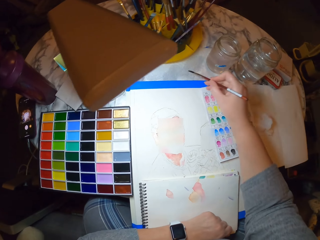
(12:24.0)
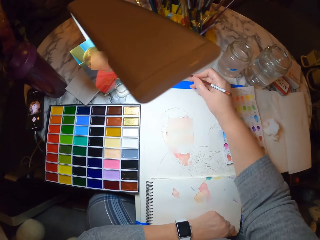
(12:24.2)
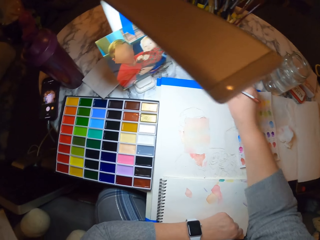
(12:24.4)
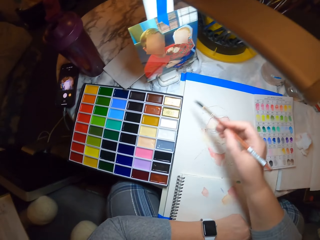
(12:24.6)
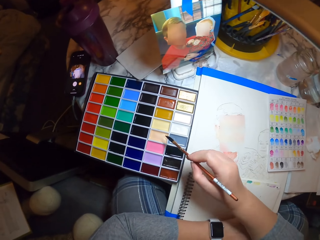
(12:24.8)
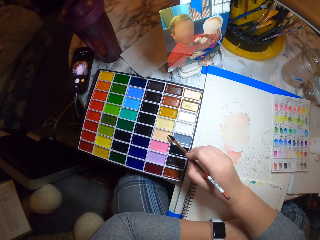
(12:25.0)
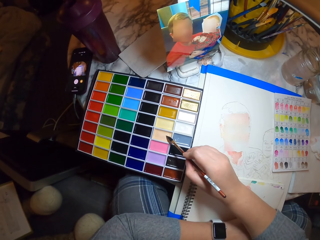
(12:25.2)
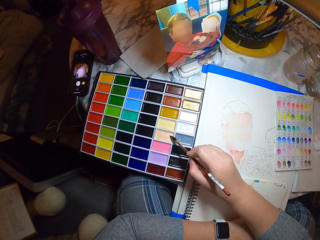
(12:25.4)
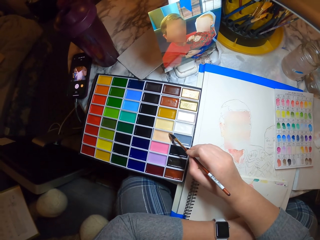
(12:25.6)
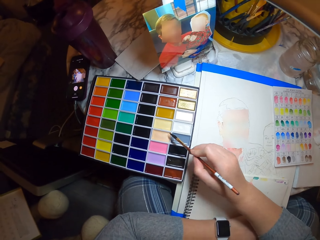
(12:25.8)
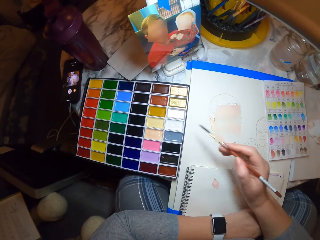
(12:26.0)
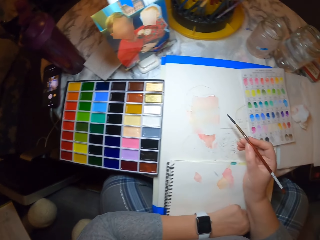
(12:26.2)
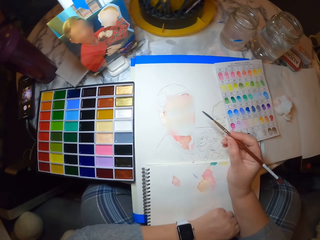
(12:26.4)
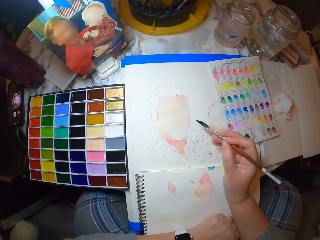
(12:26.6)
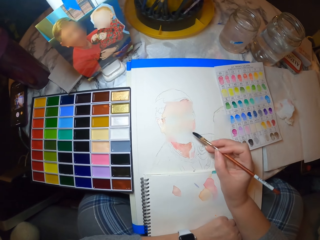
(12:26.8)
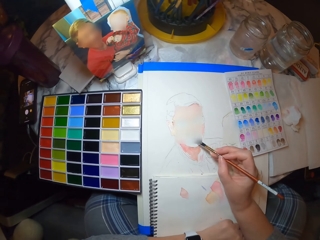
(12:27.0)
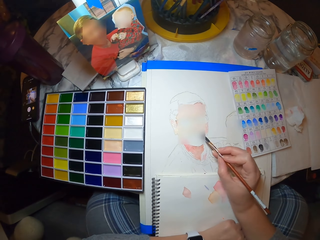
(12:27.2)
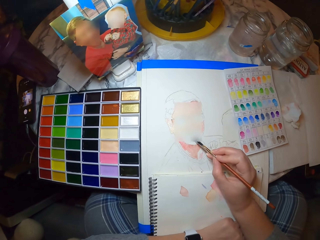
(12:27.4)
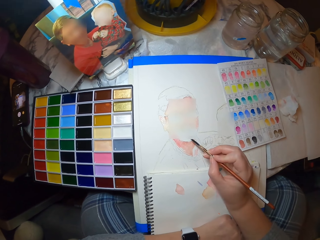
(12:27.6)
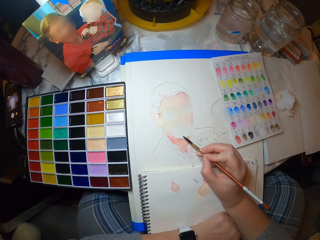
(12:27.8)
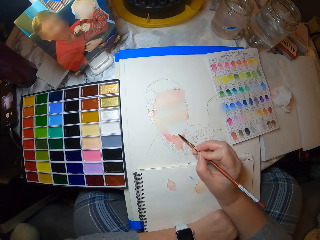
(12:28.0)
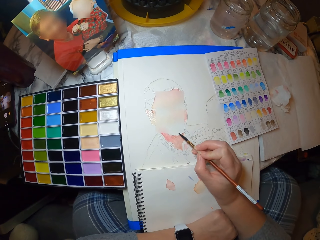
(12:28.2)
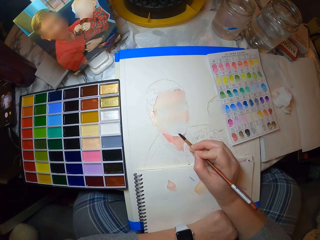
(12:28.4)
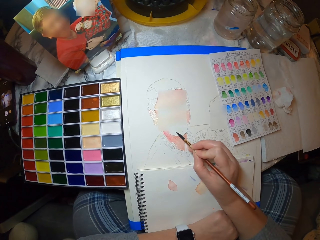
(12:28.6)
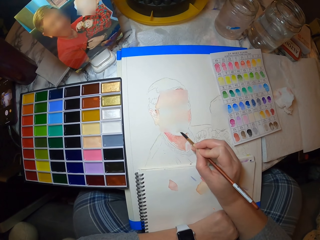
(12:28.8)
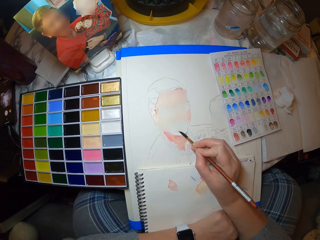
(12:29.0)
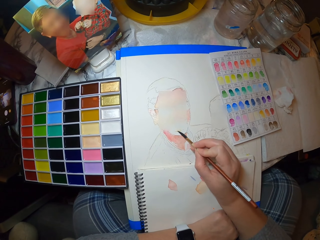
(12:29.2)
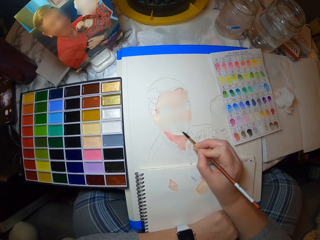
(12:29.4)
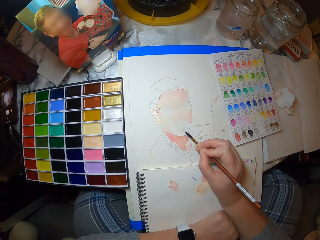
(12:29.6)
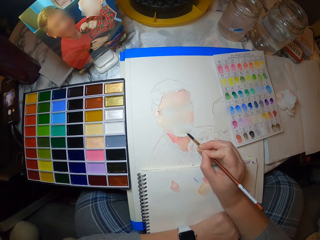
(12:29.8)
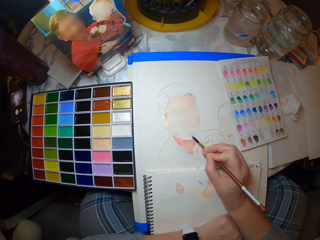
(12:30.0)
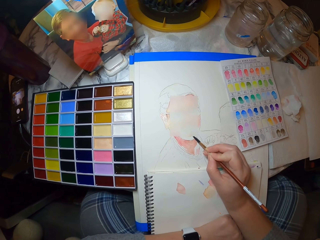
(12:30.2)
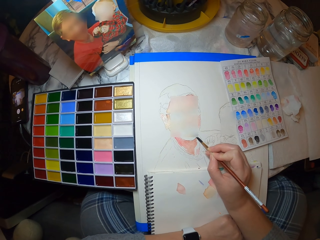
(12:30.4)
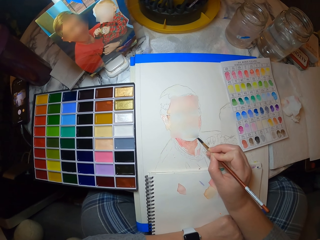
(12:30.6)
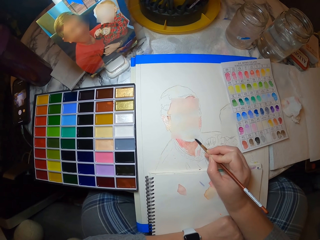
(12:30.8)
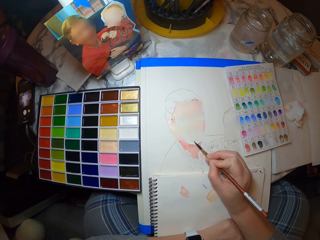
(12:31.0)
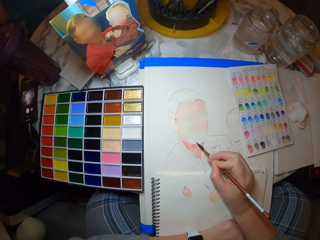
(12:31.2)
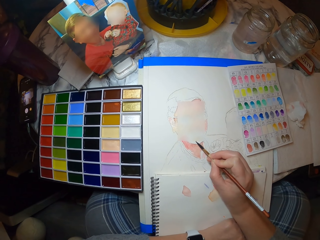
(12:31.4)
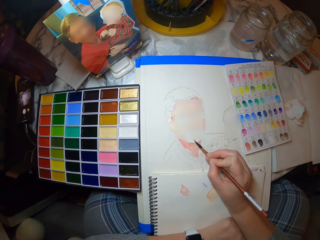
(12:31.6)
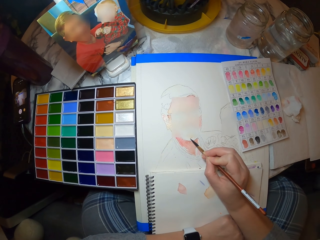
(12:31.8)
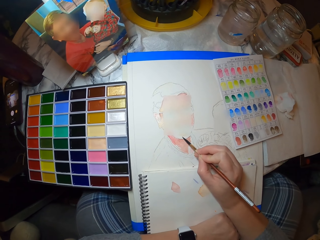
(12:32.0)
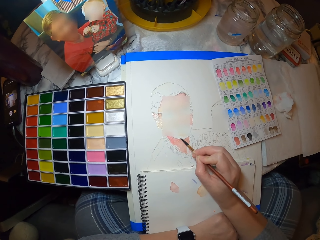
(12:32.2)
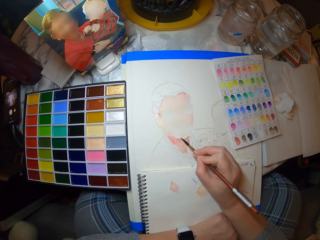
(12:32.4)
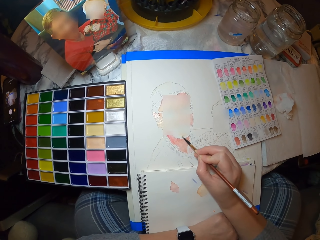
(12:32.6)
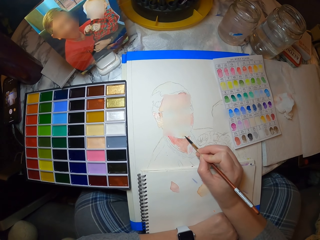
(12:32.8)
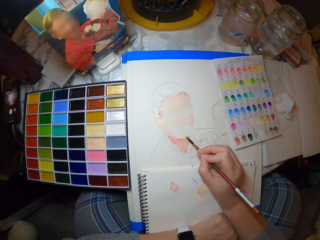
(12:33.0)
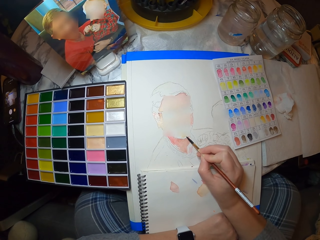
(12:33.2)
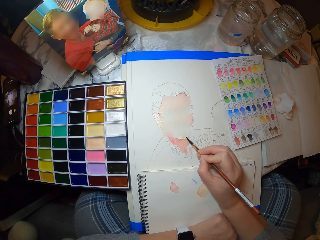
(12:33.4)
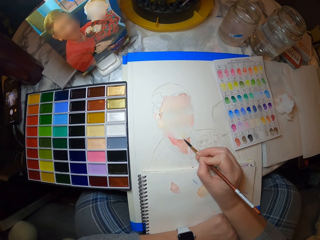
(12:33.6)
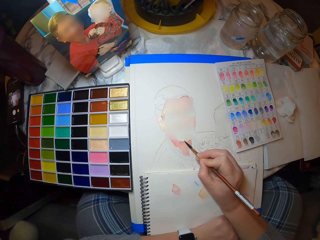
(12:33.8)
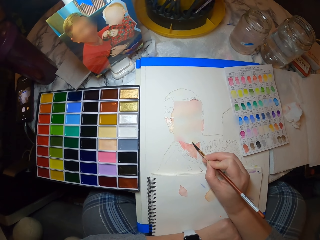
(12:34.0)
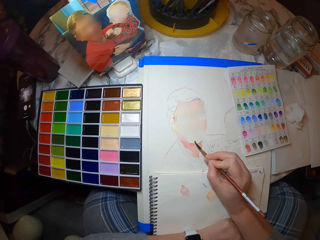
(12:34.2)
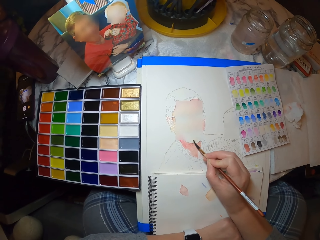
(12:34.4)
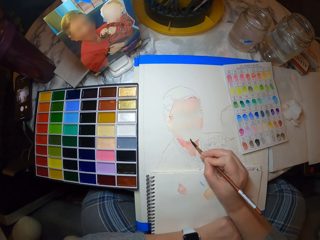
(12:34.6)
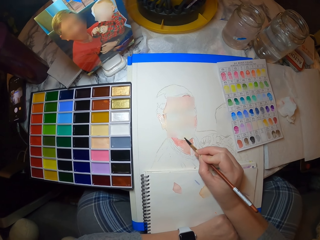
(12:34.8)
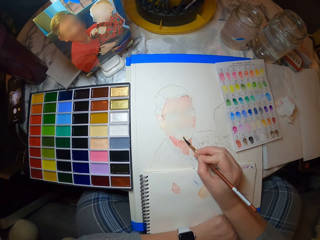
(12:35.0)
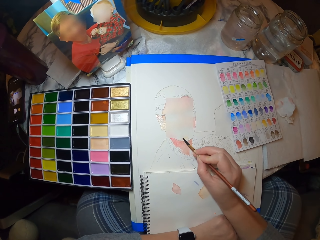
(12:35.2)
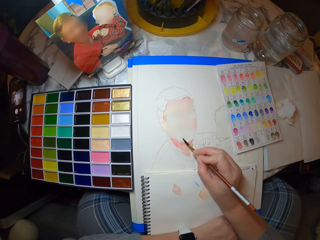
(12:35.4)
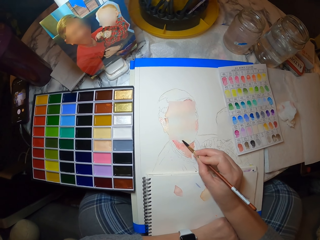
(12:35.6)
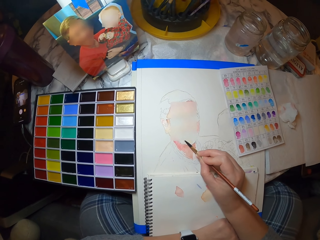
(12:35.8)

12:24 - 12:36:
The camera wearer rubs the brush on the paper. They move their hand. They put the brush on the paint. They paint the drawing. They move their head from side to side.

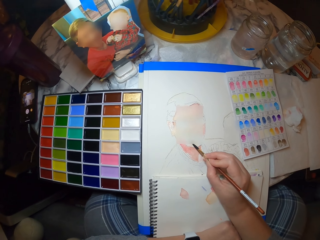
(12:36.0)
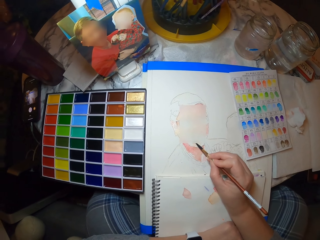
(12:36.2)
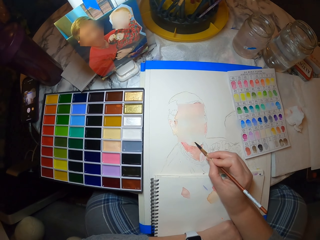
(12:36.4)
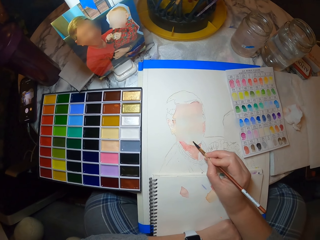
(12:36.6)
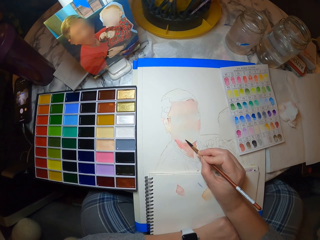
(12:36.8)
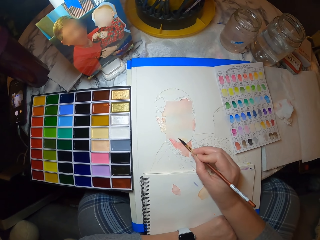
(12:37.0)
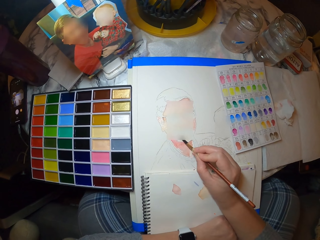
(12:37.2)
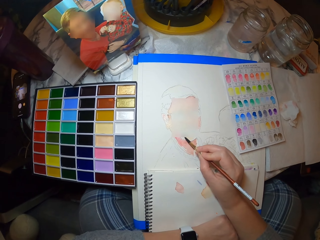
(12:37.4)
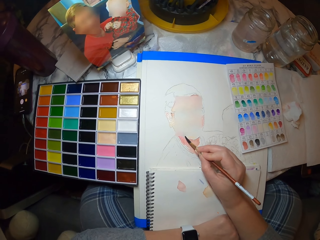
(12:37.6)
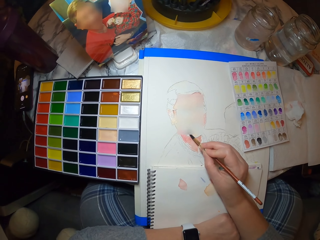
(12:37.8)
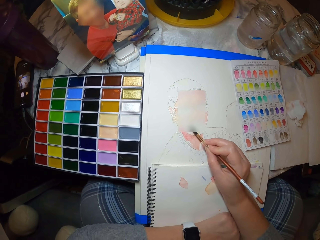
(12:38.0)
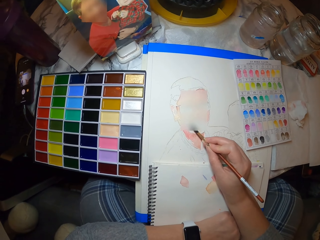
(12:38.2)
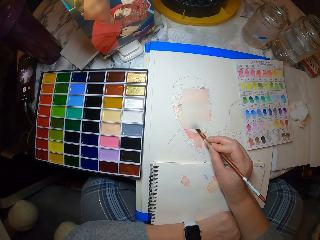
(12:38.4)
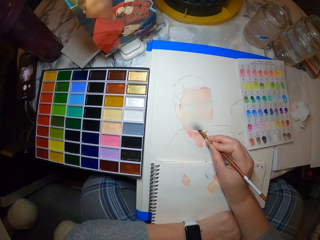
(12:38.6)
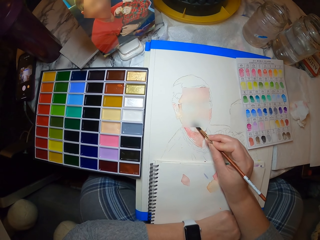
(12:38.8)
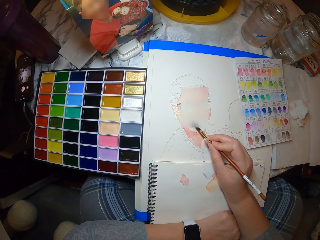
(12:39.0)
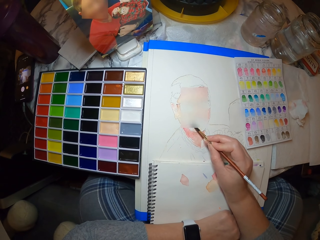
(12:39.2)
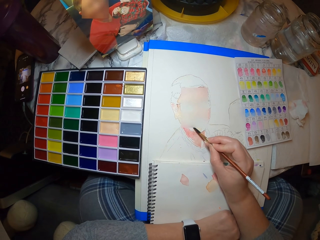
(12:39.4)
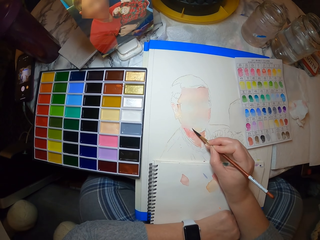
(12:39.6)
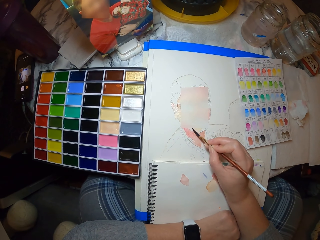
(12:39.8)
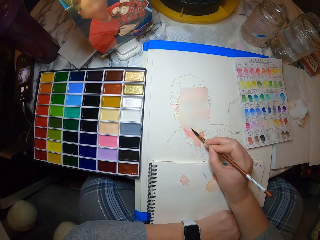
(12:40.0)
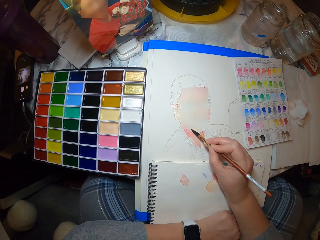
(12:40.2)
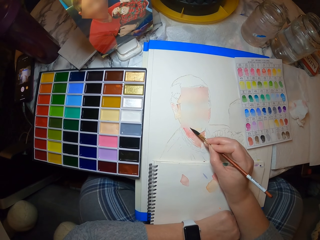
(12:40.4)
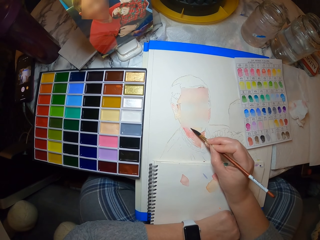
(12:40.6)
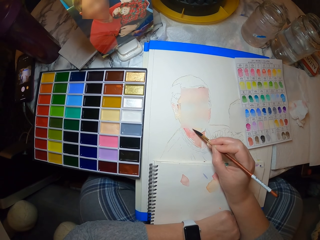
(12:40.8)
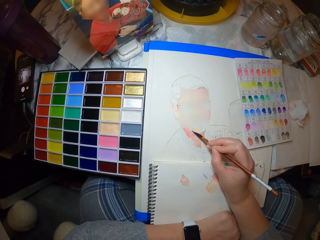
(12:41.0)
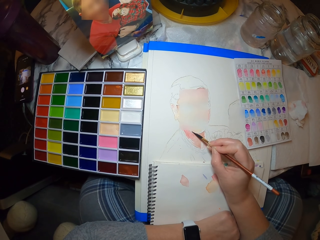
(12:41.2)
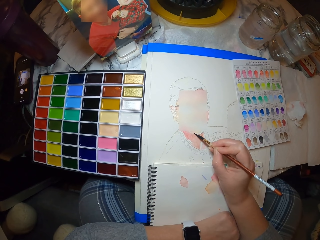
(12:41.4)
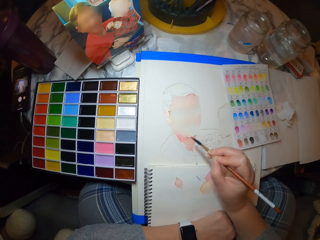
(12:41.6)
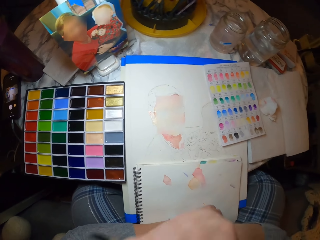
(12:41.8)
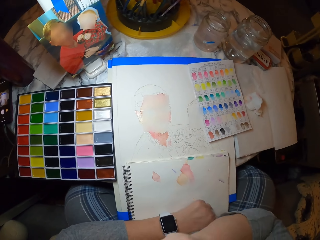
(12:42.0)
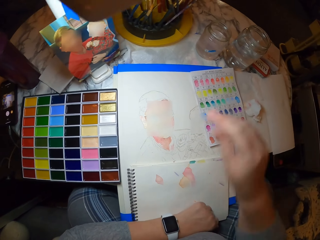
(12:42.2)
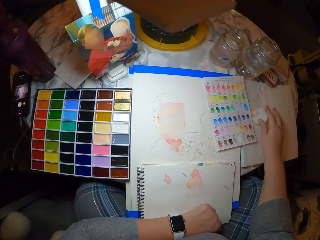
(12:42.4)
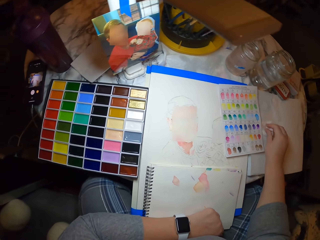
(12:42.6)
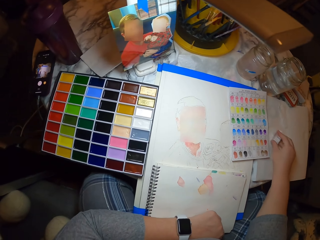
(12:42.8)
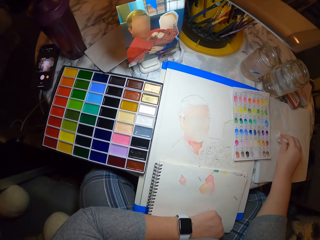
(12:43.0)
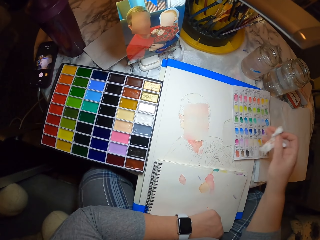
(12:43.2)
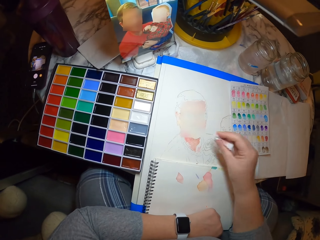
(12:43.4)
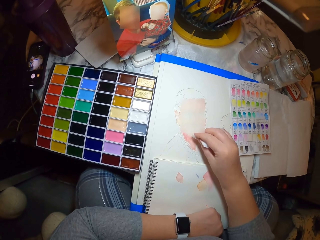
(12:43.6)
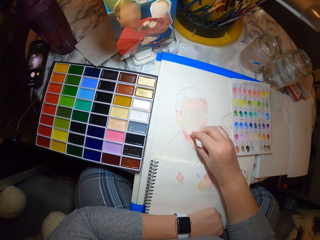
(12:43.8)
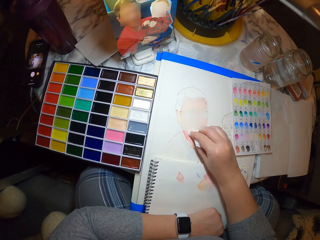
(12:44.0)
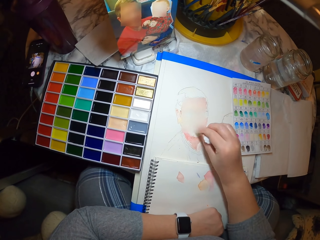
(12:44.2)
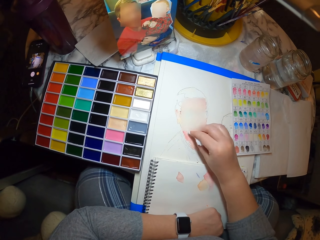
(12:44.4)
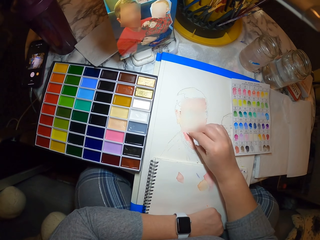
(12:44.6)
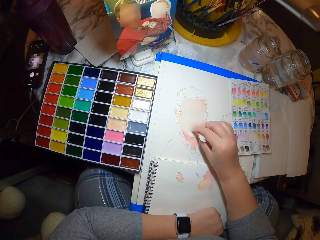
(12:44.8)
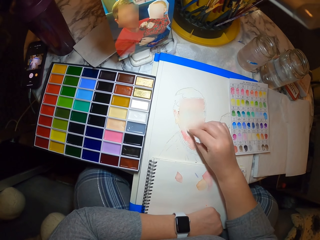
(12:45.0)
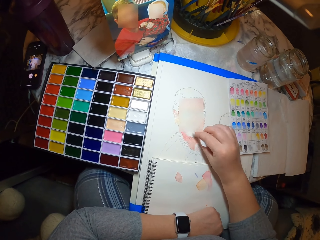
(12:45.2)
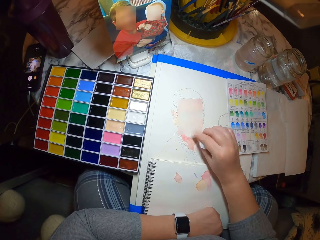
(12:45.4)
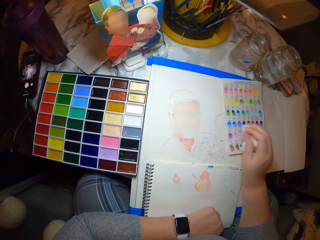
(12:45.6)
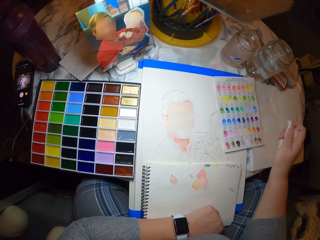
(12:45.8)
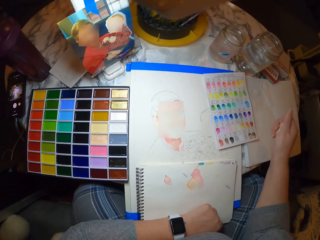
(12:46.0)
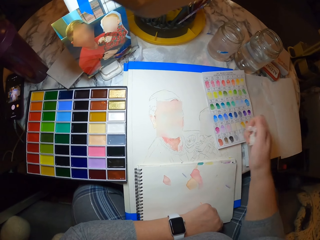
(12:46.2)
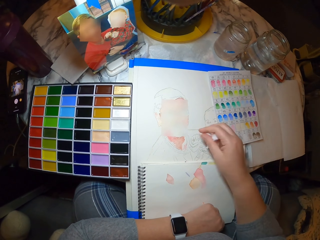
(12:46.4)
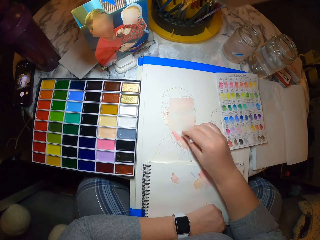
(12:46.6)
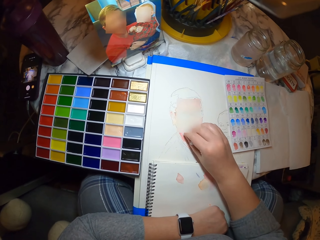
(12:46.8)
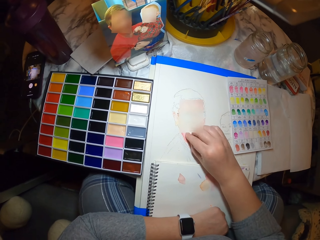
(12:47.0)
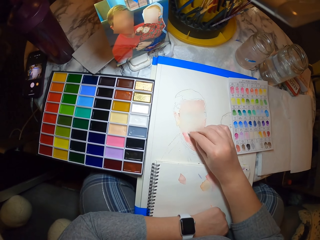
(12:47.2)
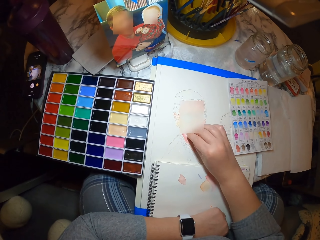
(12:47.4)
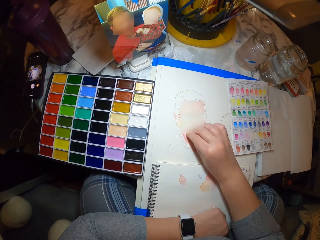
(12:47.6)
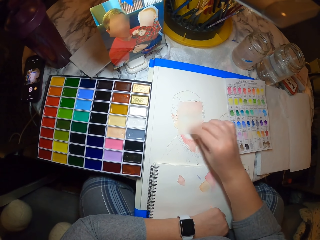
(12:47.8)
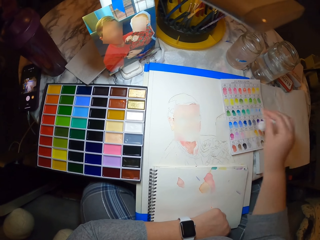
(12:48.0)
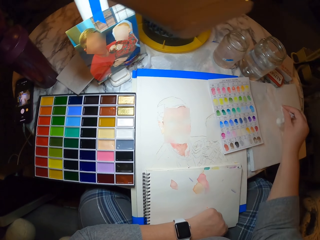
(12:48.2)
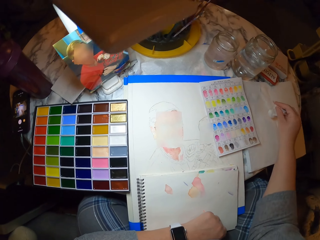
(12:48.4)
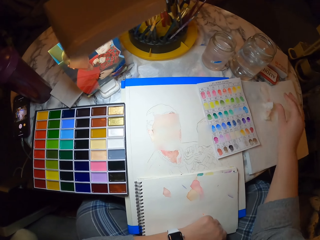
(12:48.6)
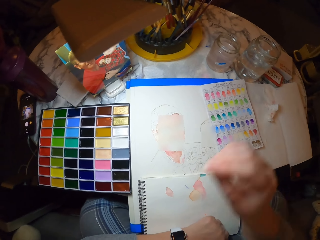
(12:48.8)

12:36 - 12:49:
The camera wearer puts the brush on the mouth. They take a serviette. They move their hand. They rub the drawing with the serviette. They dab off excess color. They move their hand. They fold the serviette on the palm. They dab off excess color. They rub the drawing with the serviette. They put the serviette on the table.
